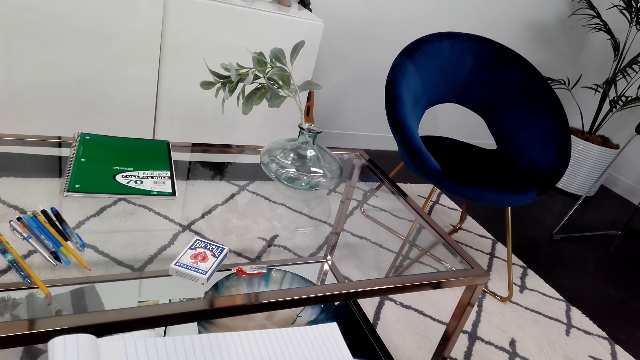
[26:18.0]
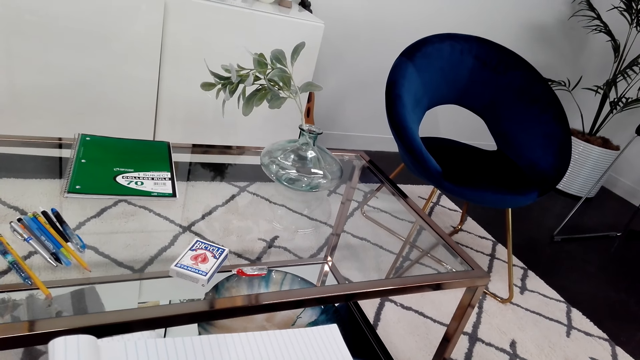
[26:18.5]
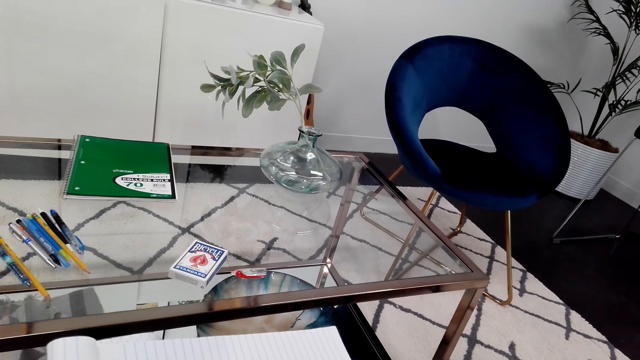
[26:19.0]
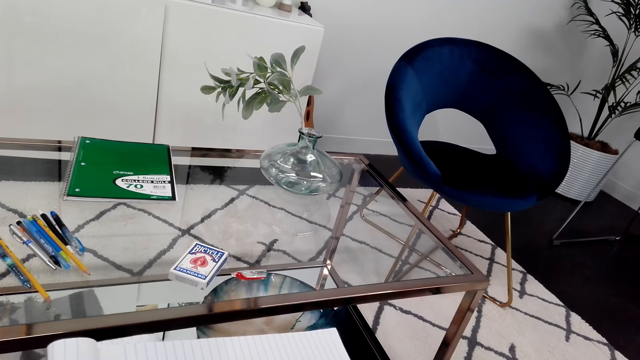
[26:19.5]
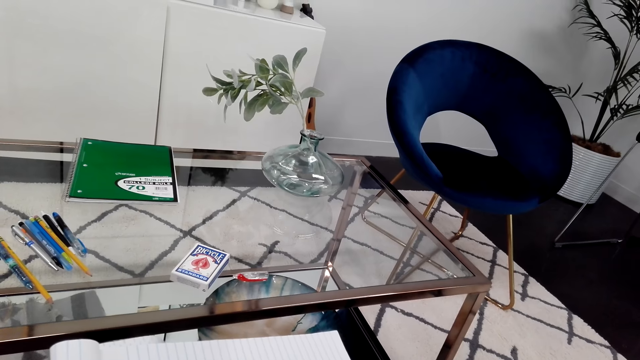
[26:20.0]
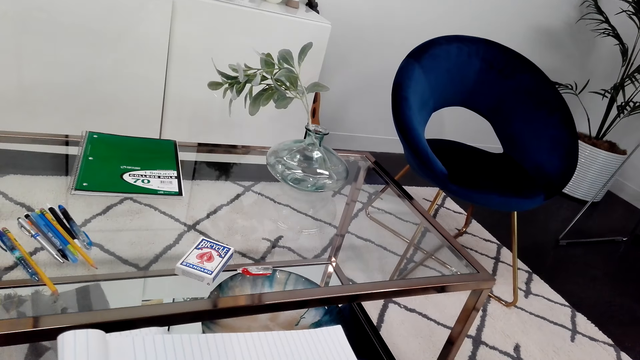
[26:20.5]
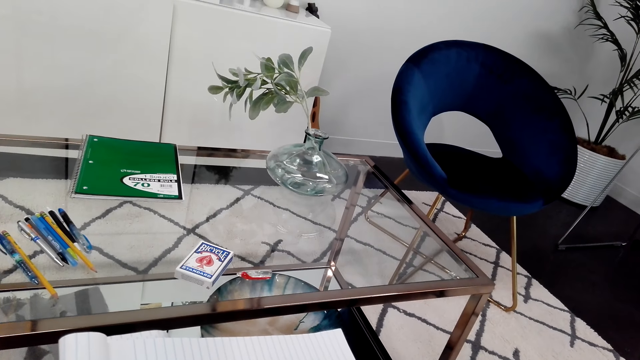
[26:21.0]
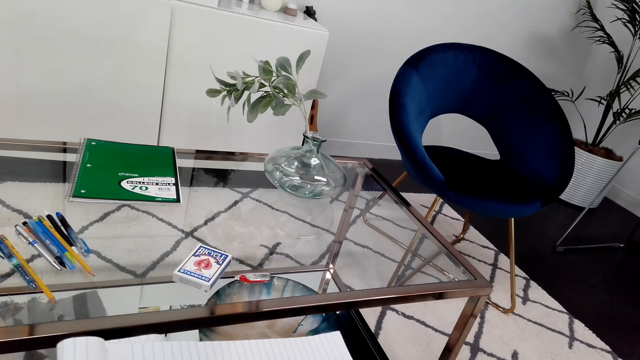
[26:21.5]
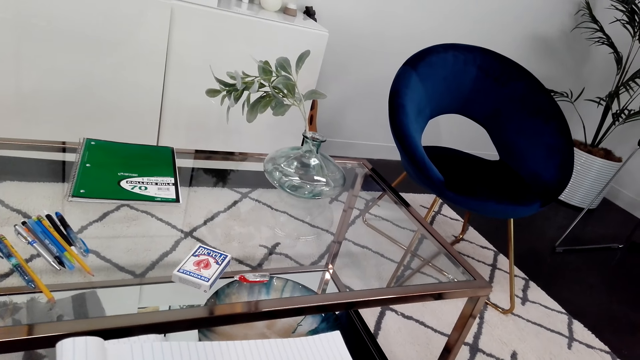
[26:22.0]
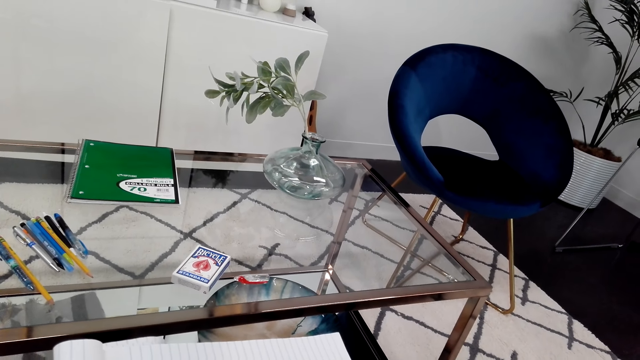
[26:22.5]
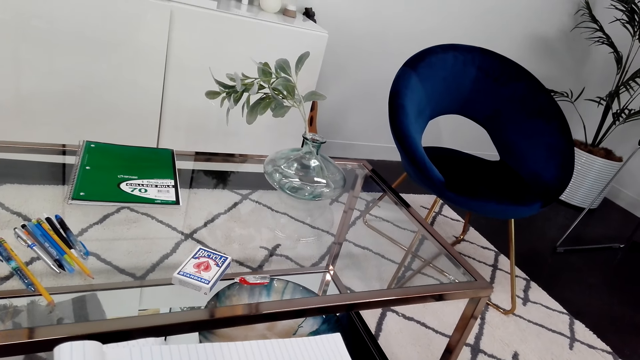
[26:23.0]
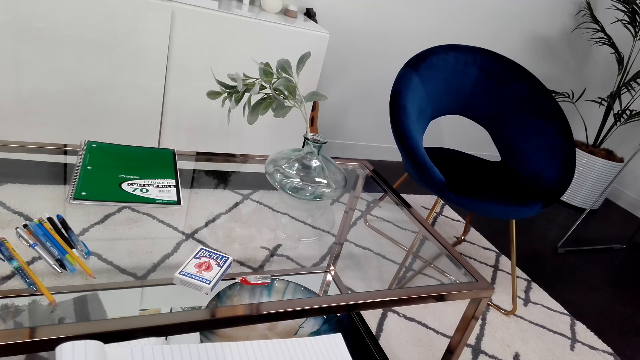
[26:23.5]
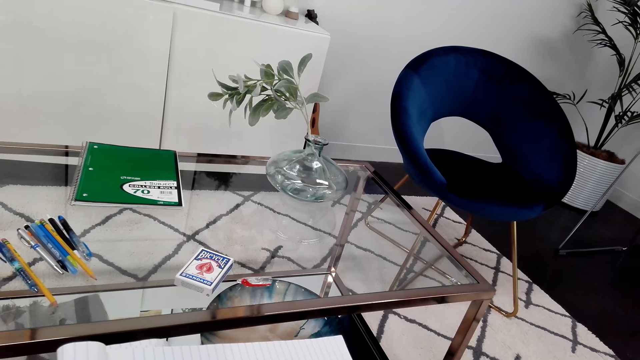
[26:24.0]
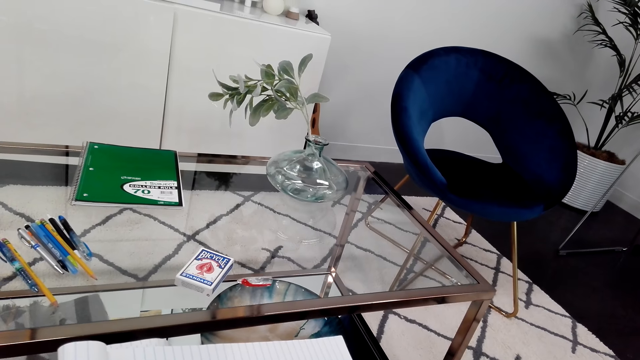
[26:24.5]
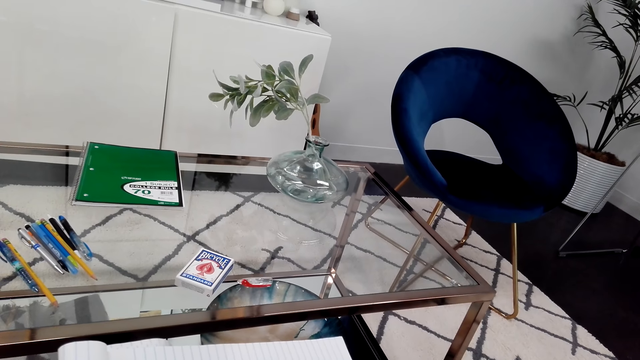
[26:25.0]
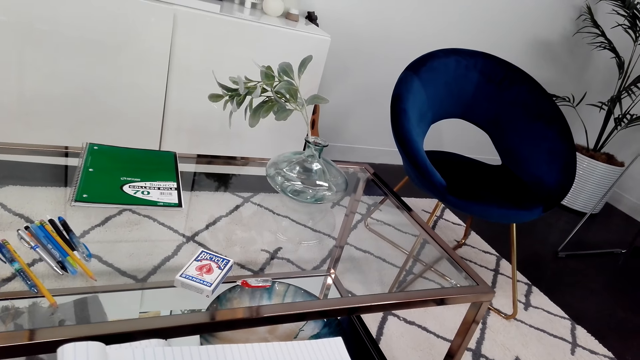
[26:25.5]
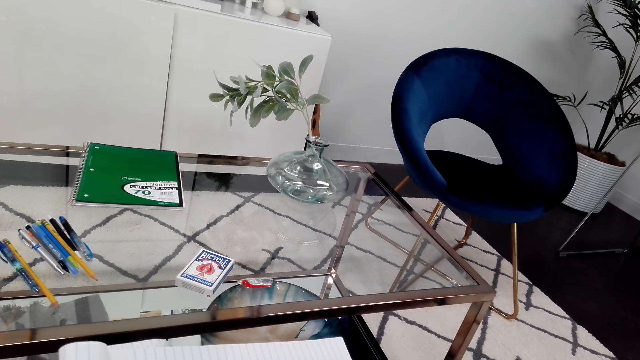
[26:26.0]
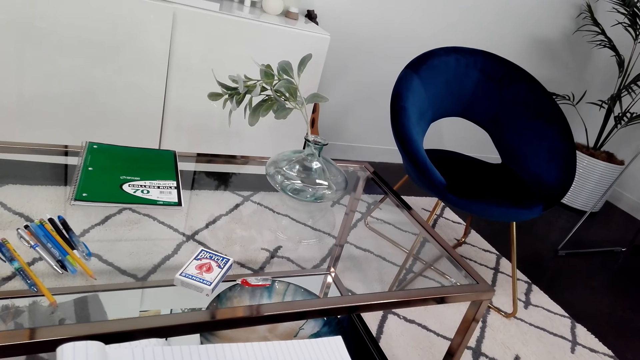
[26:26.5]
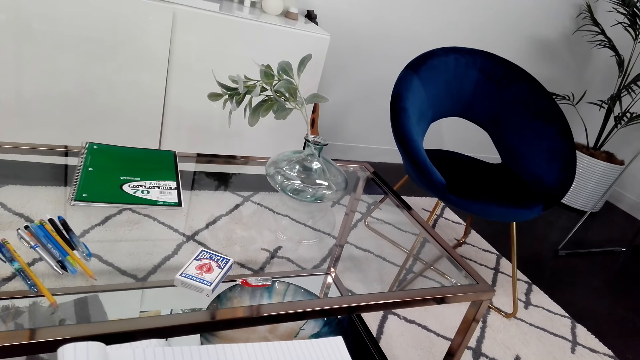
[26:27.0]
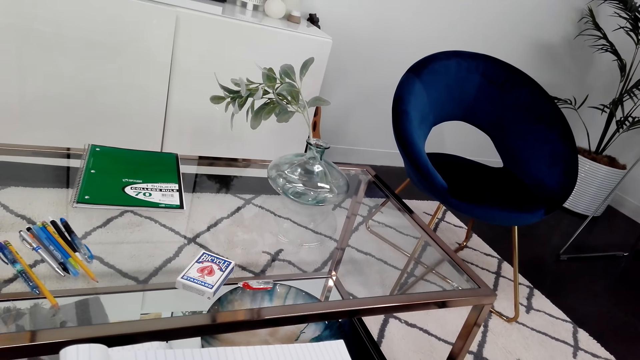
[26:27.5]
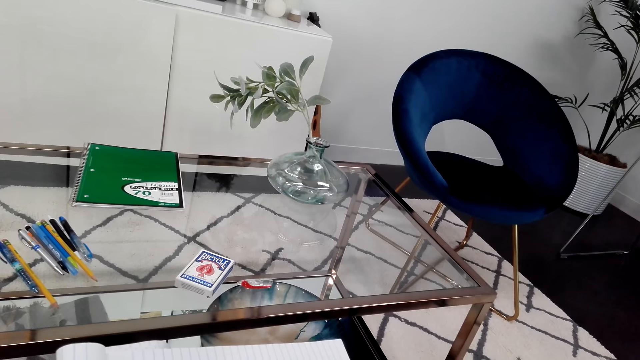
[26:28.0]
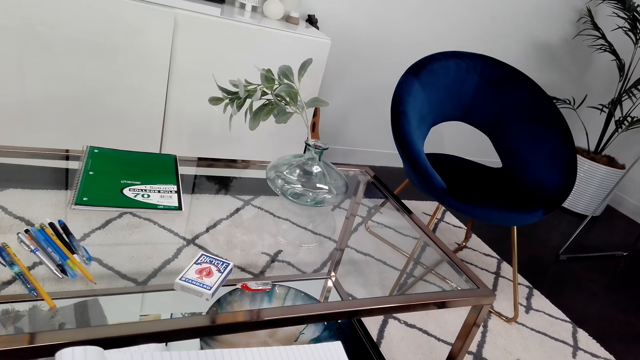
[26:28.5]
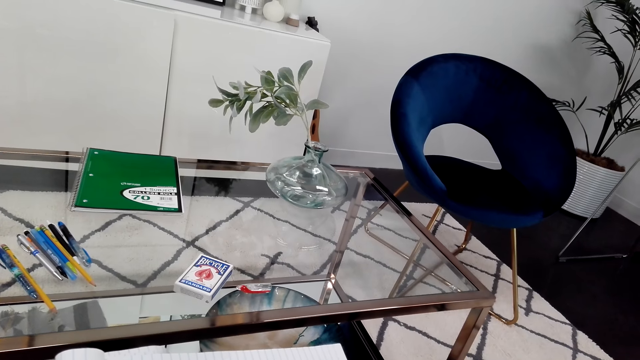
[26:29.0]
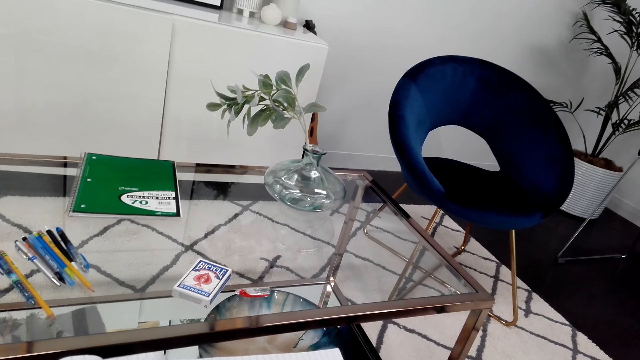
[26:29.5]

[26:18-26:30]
The camera wearer looks around.

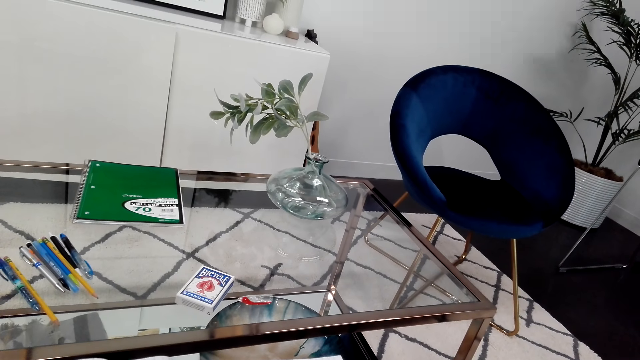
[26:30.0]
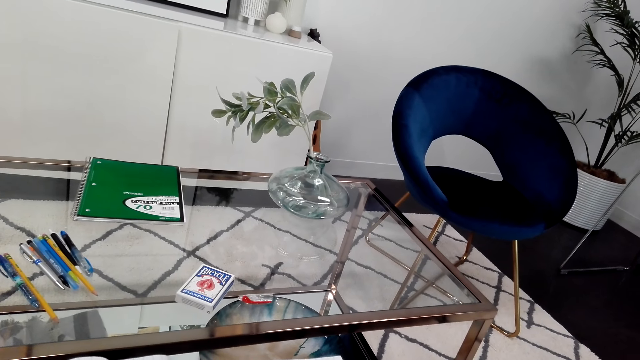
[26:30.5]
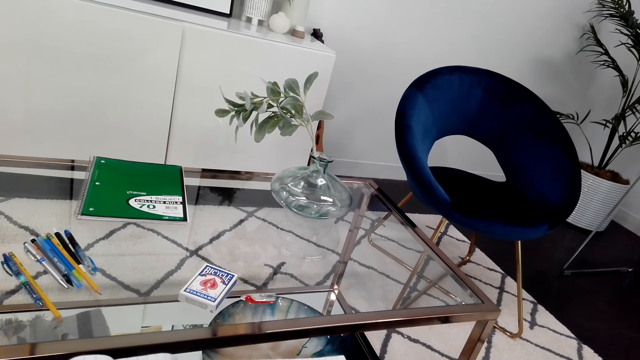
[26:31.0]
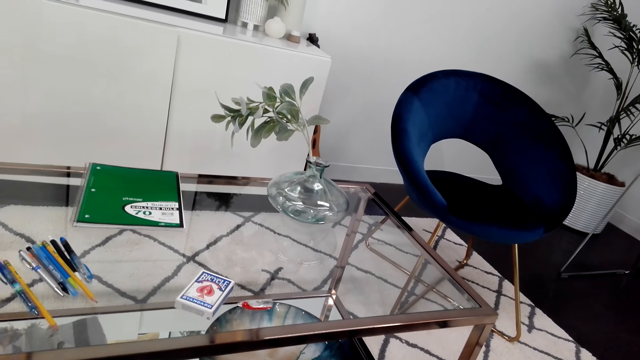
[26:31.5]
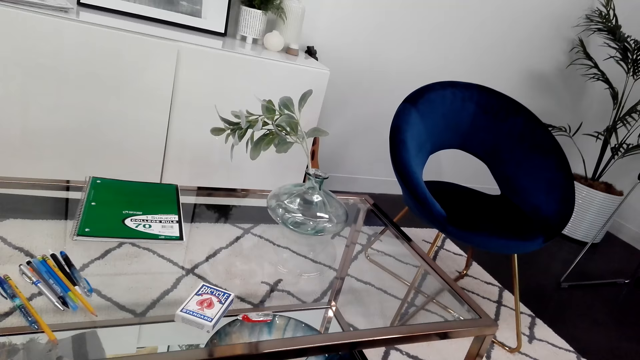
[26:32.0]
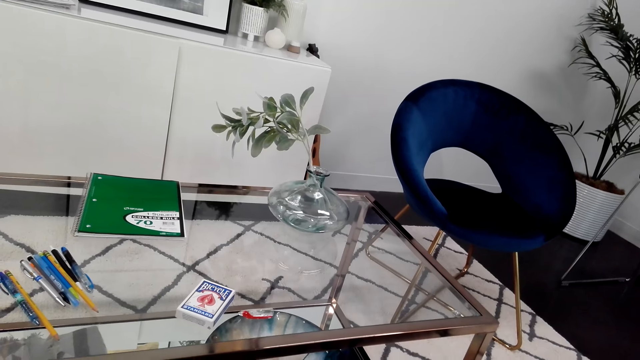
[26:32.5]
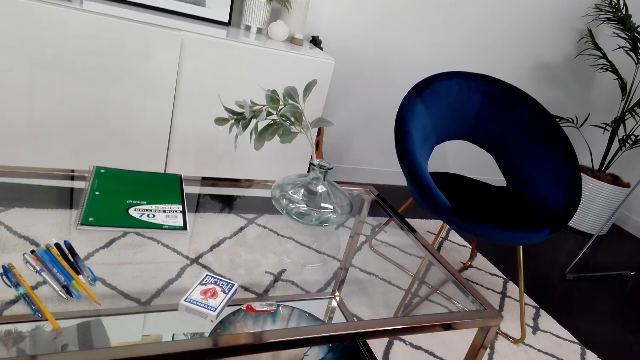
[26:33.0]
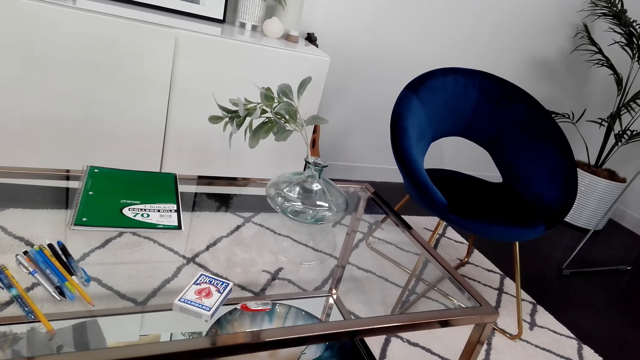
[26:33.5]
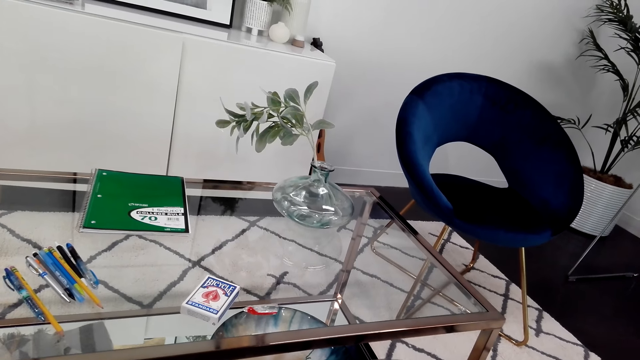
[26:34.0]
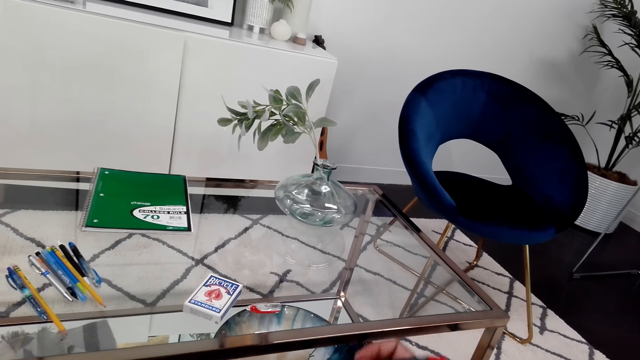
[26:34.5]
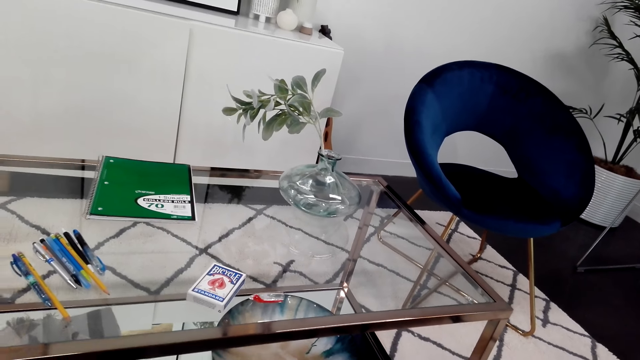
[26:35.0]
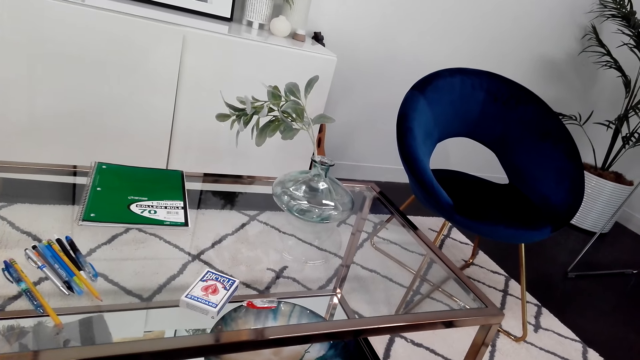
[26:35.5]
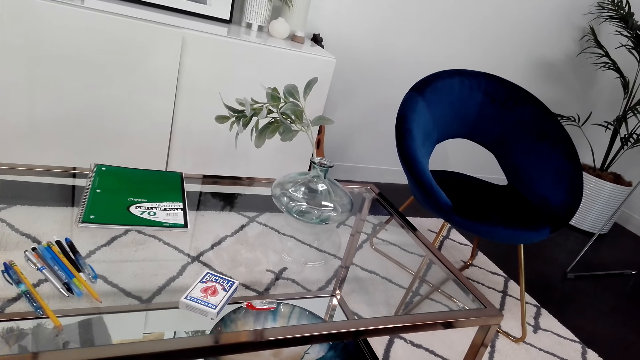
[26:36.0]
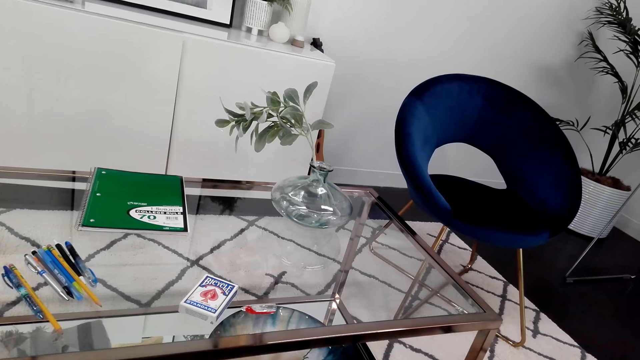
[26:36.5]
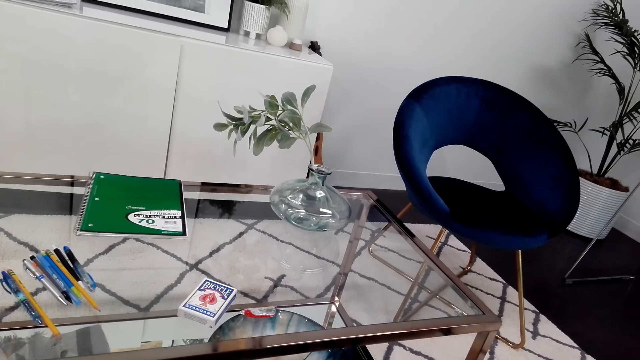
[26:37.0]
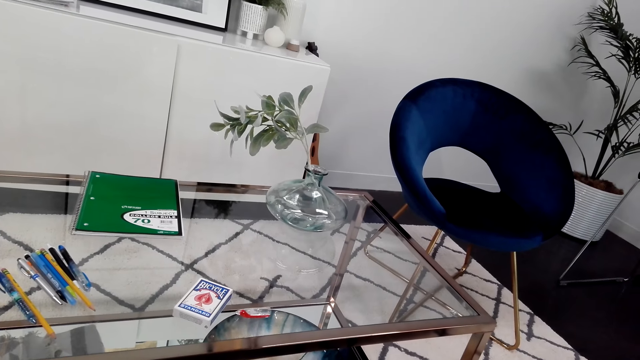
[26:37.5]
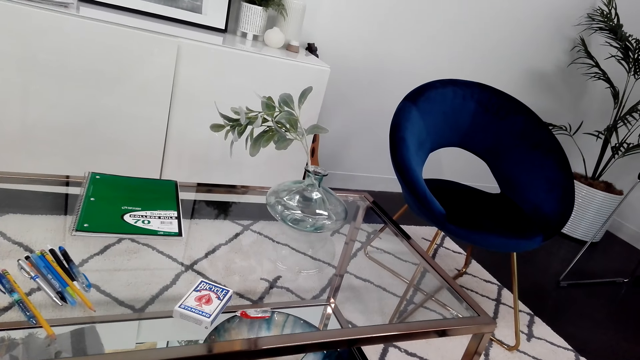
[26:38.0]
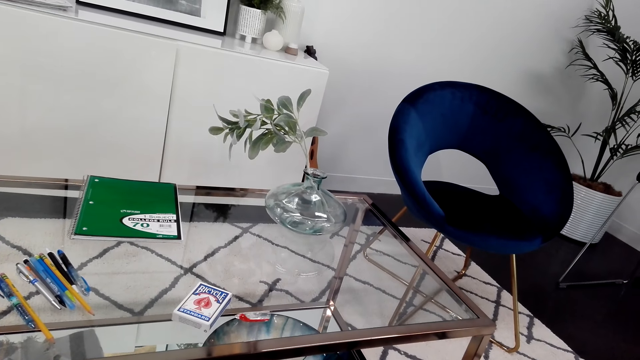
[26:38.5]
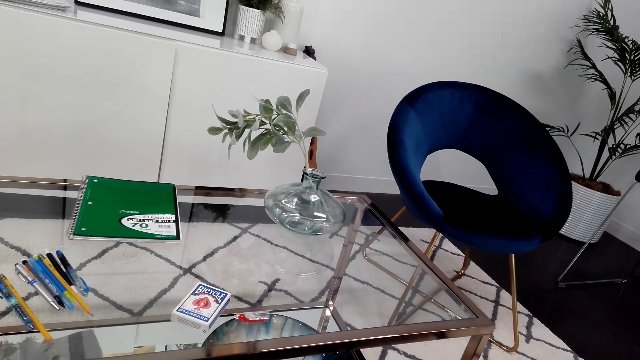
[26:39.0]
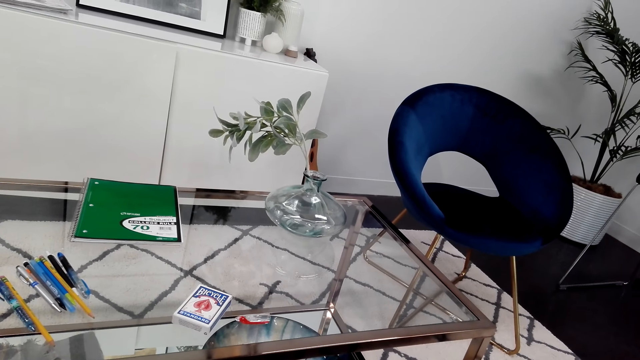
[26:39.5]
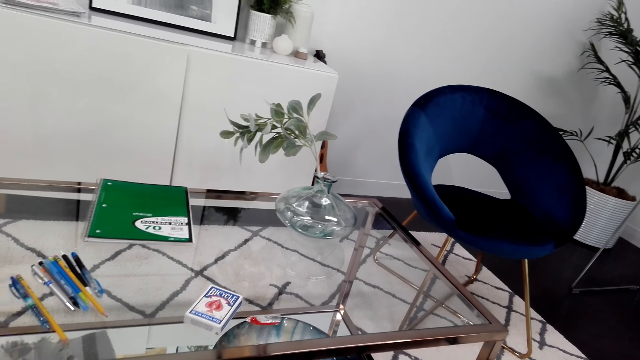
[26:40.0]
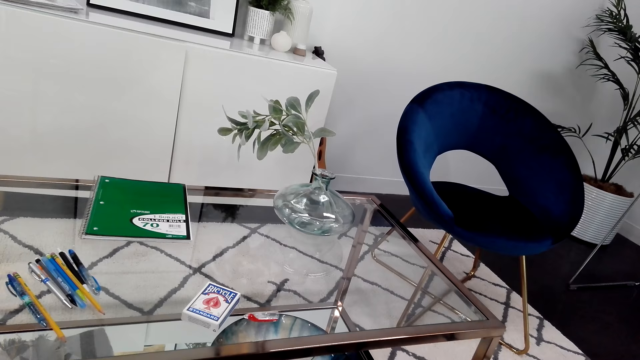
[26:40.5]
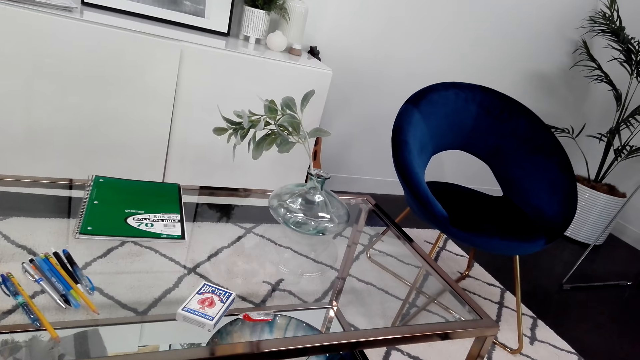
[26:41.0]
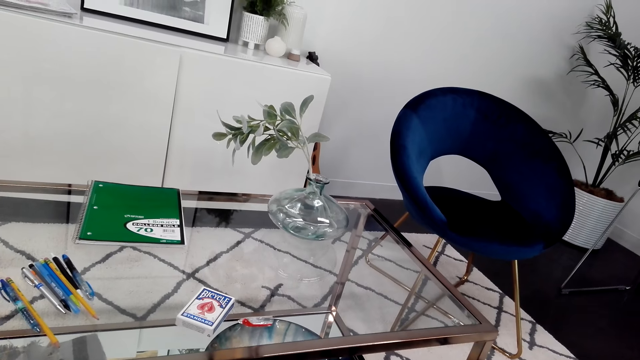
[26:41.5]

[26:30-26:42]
The camera wearer moves the hand. They draw on the book with a pen. They look around.
